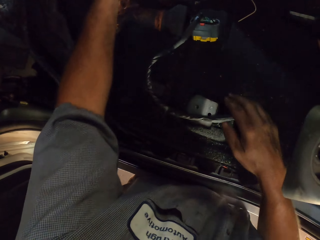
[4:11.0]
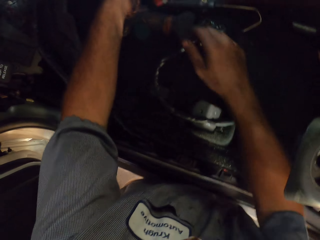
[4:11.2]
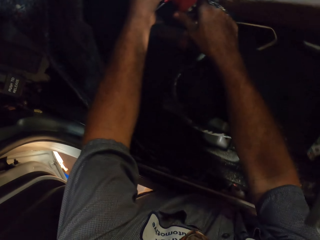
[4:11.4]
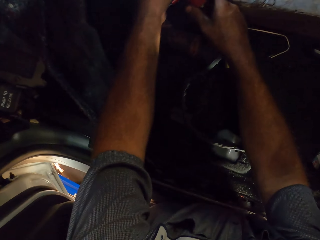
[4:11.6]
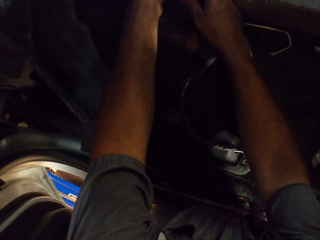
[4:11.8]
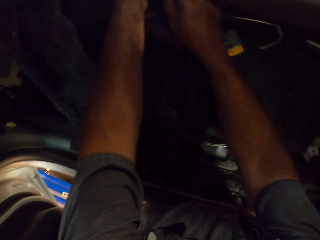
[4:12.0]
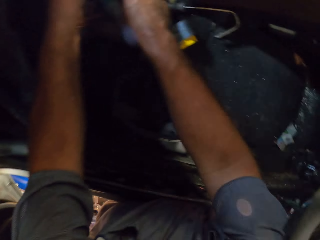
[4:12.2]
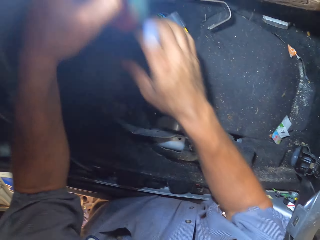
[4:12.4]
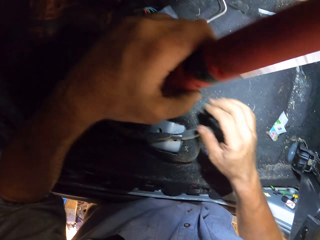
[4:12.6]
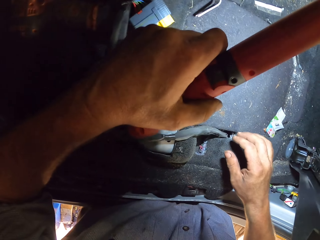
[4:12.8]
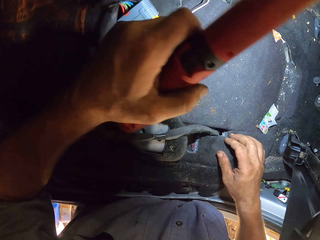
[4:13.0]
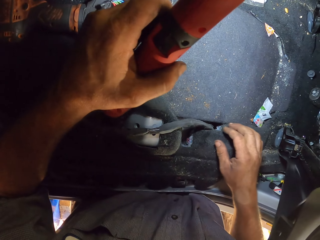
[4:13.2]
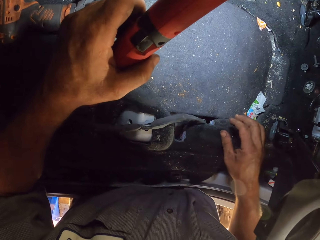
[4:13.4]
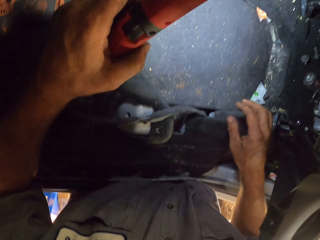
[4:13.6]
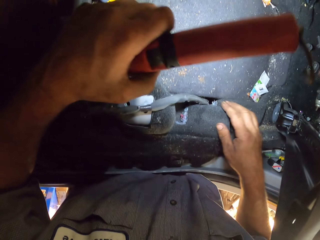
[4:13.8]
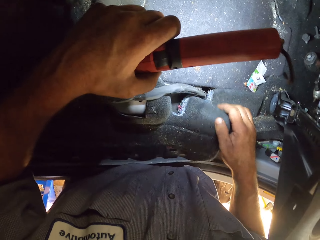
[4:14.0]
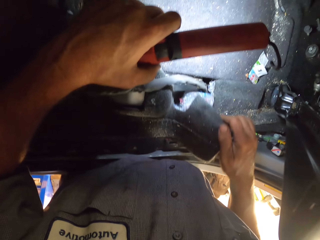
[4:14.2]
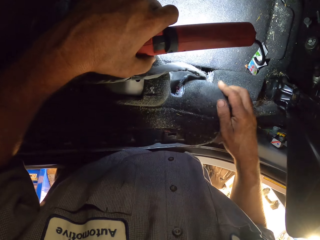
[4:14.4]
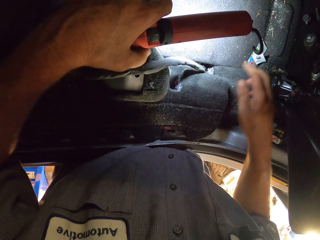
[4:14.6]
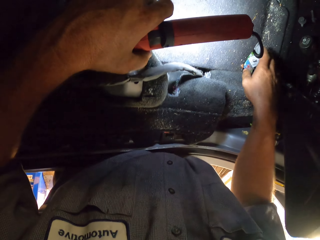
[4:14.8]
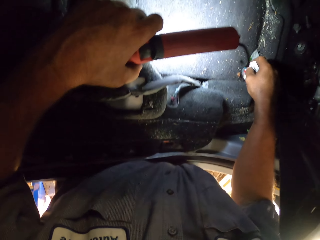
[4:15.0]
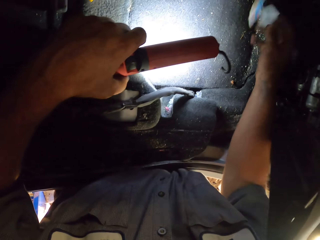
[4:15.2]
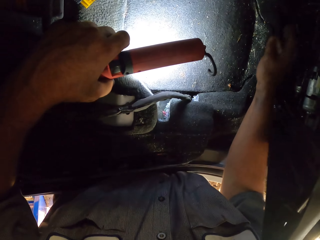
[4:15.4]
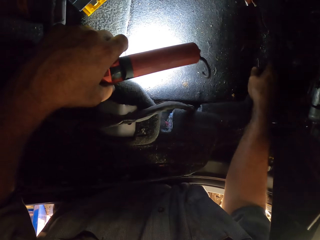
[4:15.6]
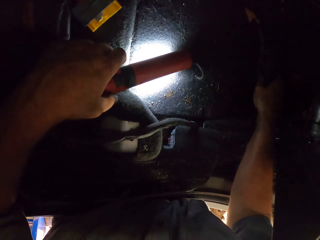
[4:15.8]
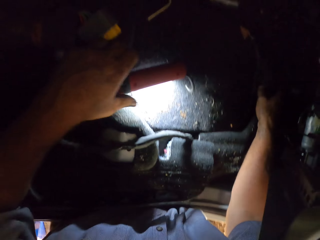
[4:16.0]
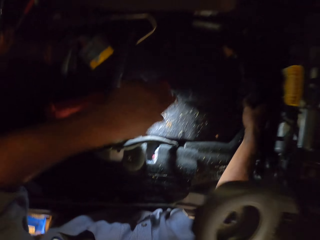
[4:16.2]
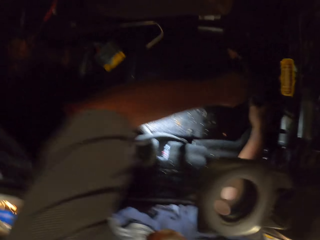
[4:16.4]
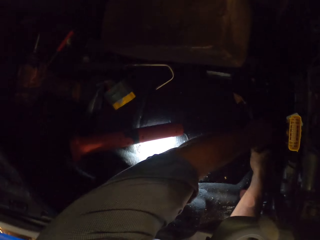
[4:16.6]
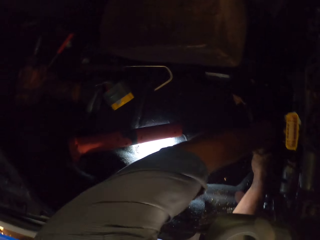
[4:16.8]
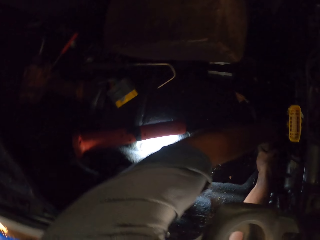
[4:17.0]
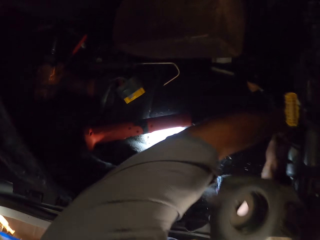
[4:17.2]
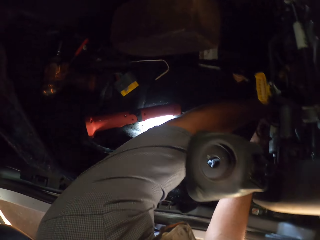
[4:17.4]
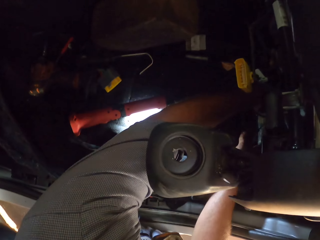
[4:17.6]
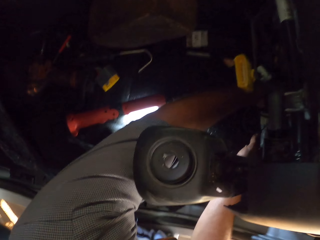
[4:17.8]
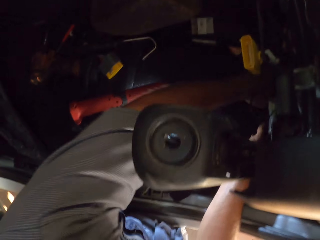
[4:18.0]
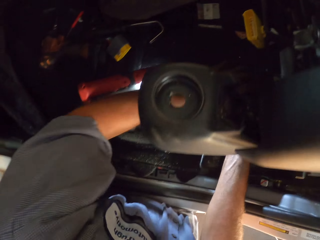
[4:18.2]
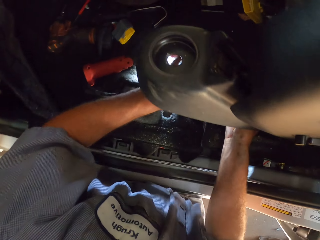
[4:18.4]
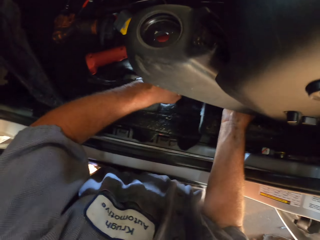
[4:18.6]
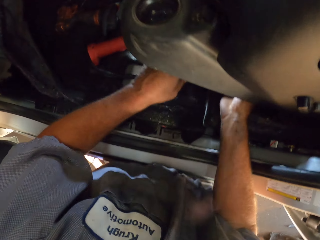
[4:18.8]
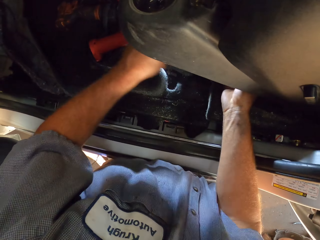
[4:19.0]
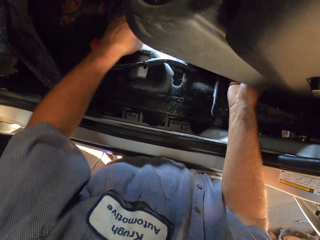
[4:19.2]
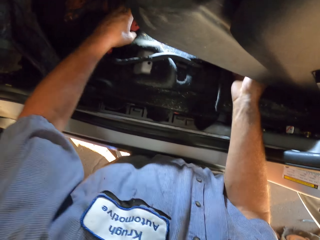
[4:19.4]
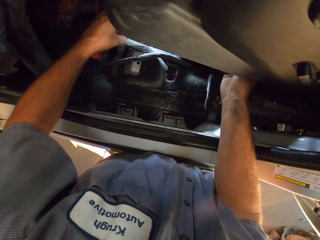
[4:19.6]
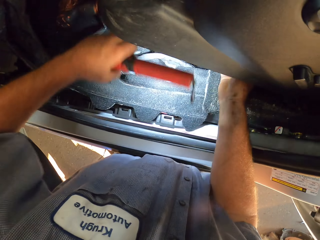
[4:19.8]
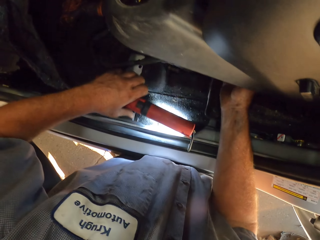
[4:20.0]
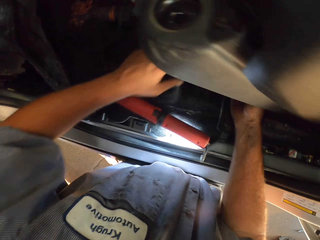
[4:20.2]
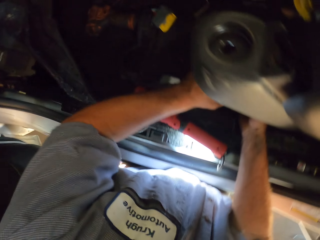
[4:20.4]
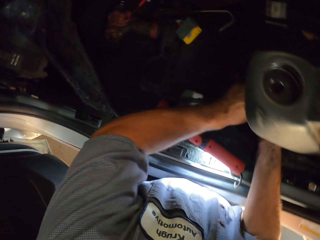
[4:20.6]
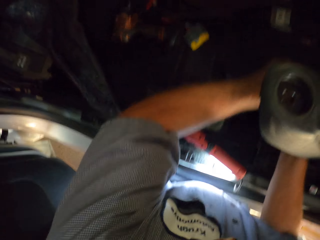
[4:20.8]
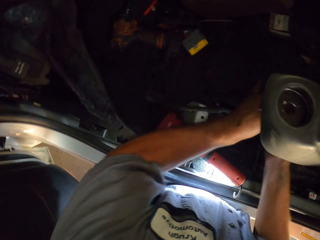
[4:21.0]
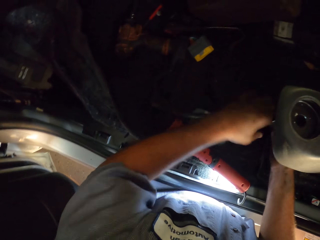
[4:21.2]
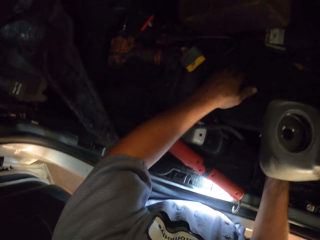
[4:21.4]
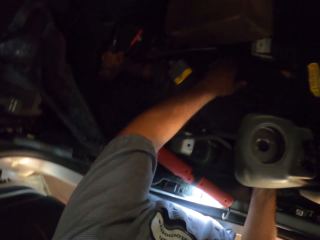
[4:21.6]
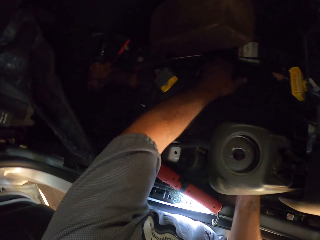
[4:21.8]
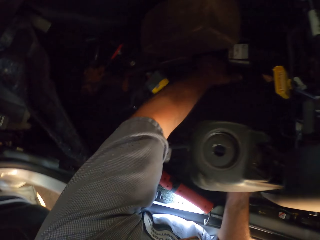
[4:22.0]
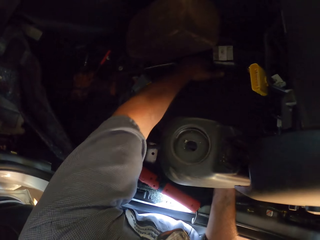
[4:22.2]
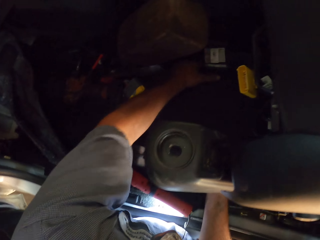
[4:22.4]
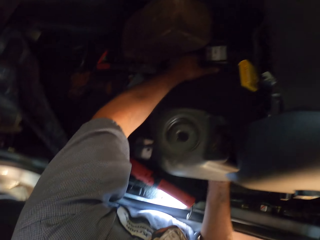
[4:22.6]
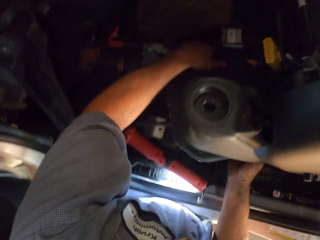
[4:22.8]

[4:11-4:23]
The camera wearer picks up the torch. They light the torch. They throw something. They pull something. They fix the mat.

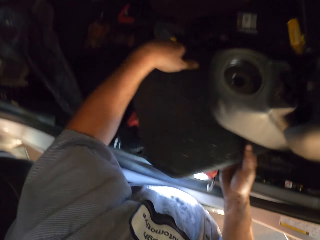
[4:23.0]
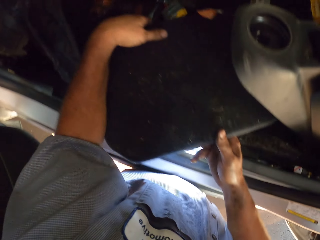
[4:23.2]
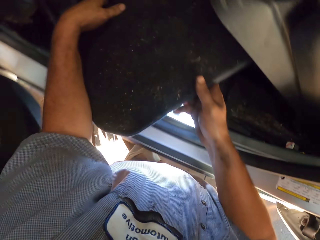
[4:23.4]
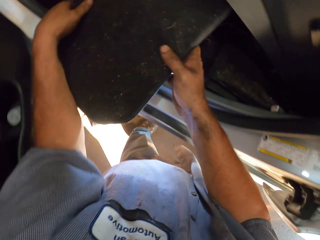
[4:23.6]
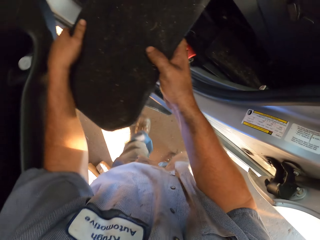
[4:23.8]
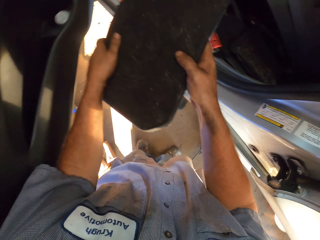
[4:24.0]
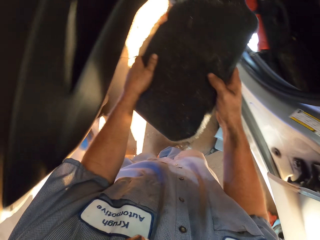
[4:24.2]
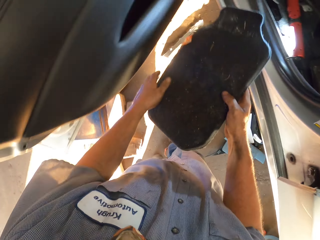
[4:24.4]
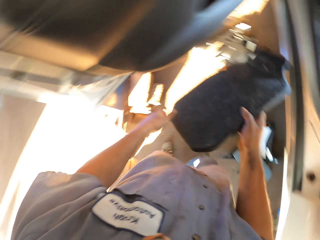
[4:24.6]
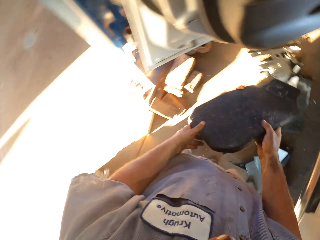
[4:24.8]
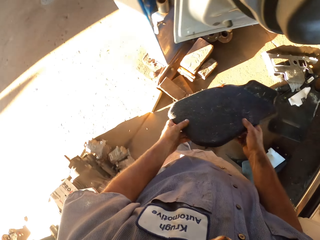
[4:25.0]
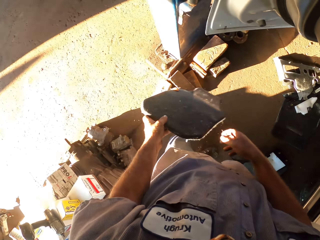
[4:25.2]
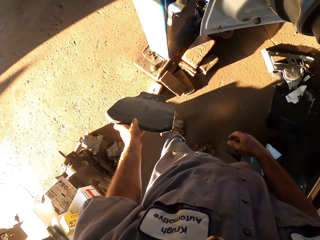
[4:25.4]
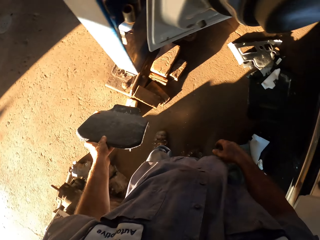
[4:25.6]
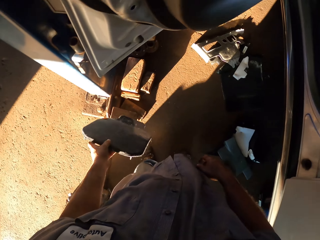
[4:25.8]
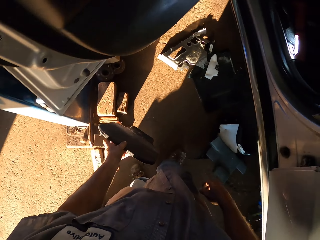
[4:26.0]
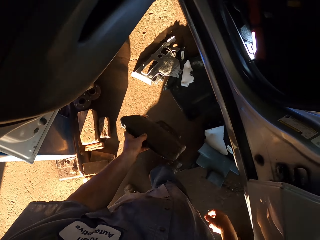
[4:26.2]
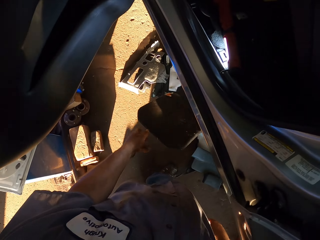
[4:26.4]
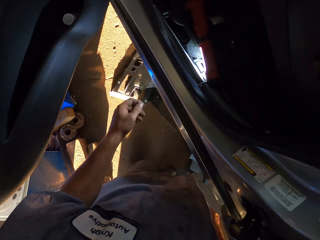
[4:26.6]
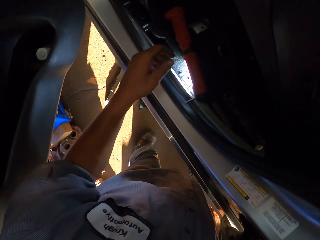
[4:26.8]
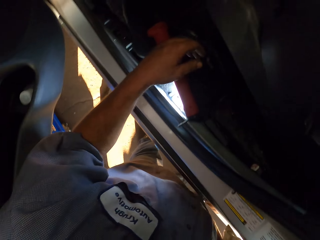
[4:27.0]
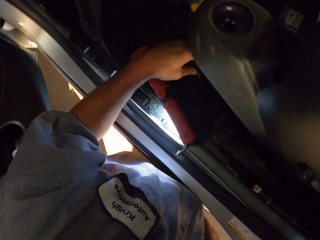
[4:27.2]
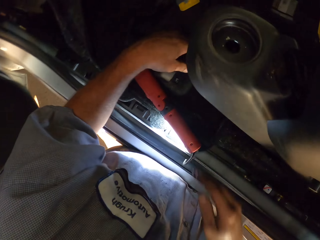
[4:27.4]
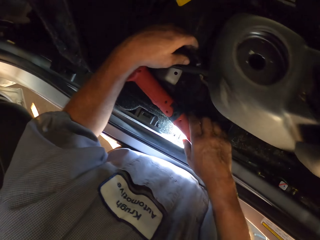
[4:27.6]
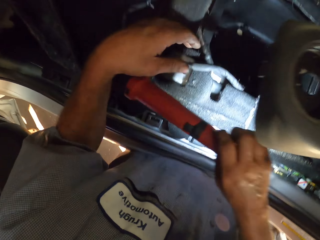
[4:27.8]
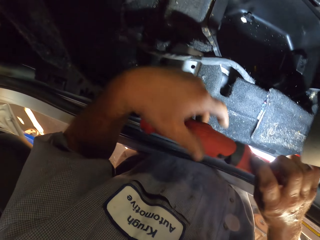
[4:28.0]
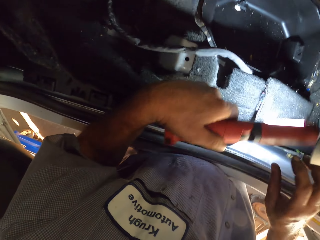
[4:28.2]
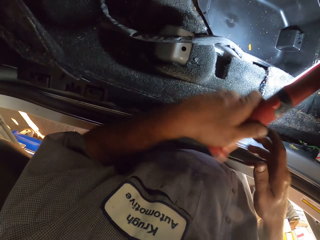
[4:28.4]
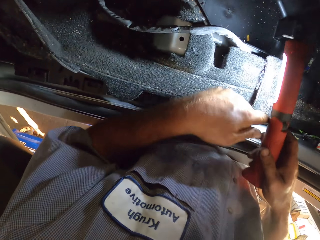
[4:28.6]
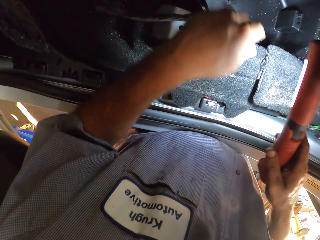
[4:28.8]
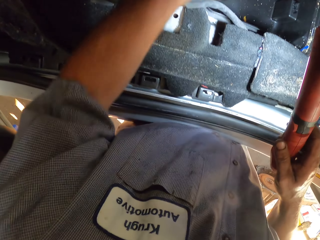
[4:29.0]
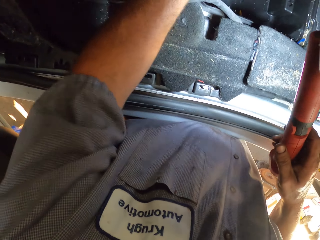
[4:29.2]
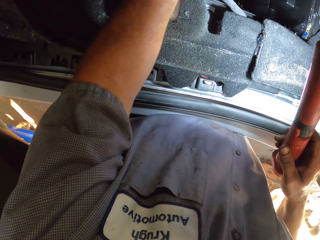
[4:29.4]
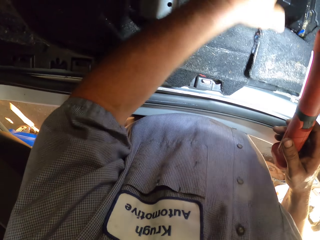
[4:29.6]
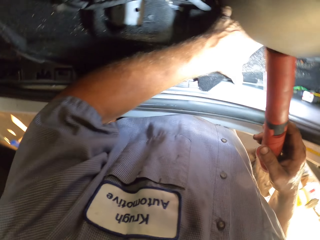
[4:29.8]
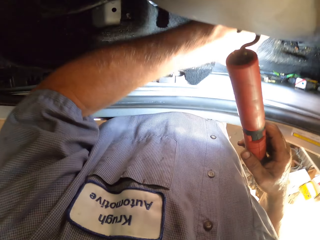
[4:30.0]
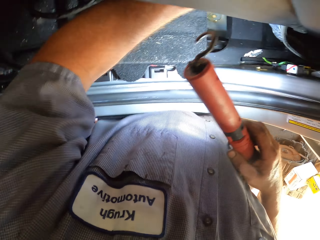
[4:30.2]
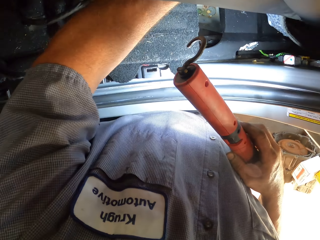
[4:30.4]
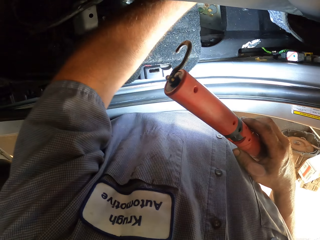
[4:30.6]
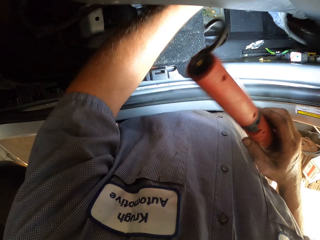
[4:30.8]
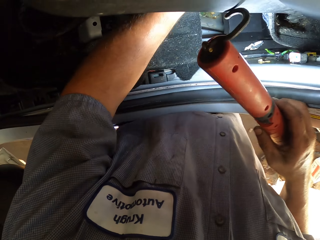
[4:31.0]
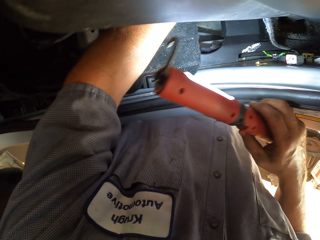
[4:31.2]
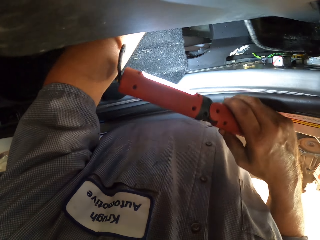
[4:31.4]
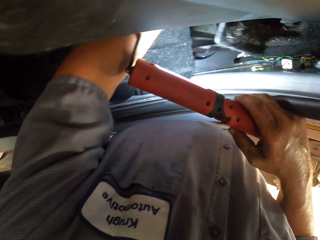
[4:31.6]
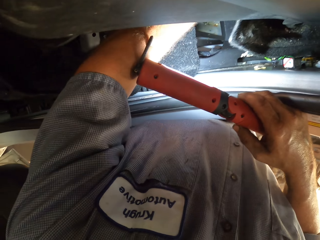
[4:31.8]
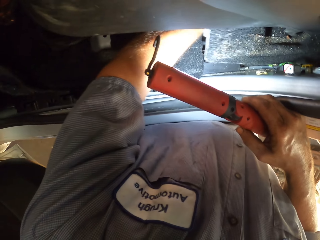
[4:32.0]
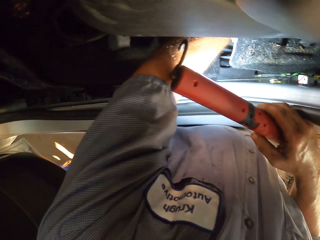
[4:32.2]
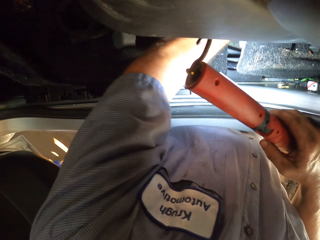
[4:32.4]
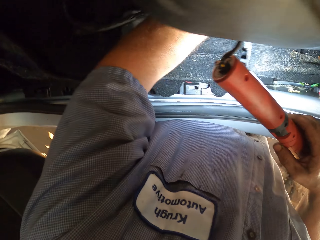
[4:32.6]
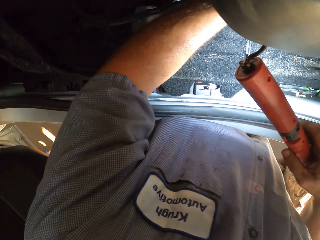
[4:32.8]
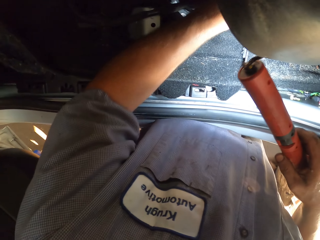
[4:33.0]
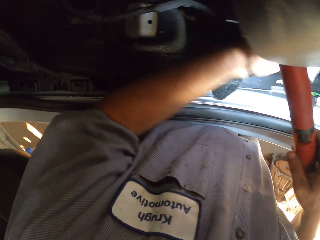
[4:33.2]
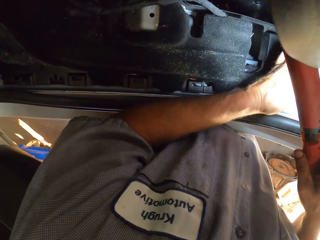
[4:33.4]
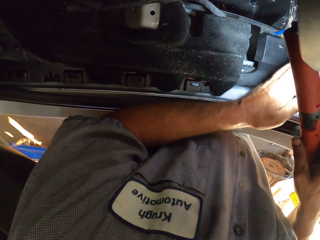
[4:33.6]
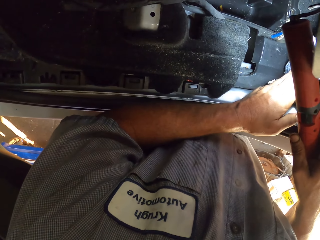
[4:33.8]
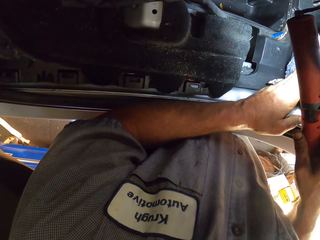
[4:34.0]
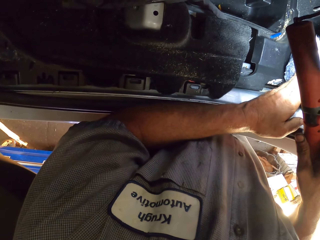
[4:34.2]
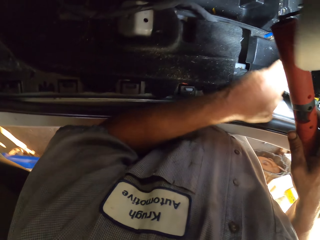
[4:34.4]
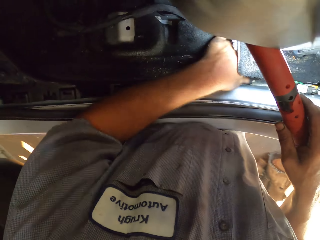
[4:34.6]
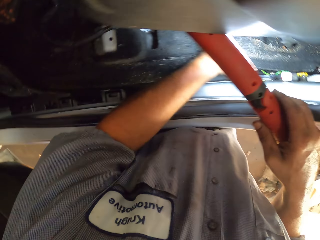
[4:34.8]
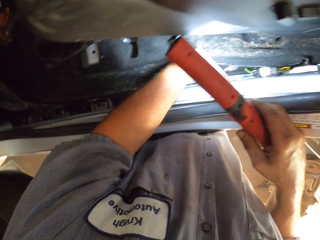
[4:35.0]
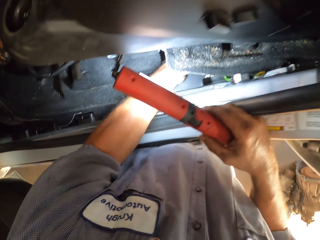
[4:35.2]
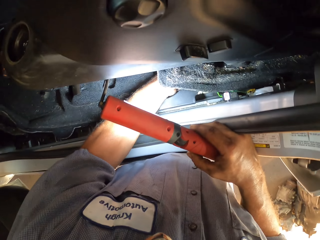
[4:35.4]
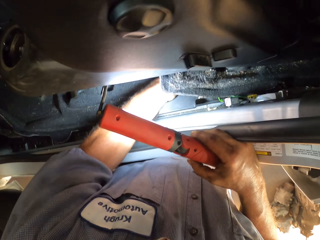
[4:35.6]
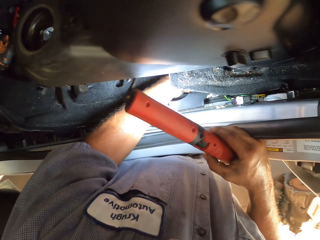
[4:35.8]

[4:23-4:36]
The camera wearer removes the mat from the car. They throw the mat on the ground. They pick up the torch with the right hand. They lift the mat with the left hand. They fix the mat in the car.
